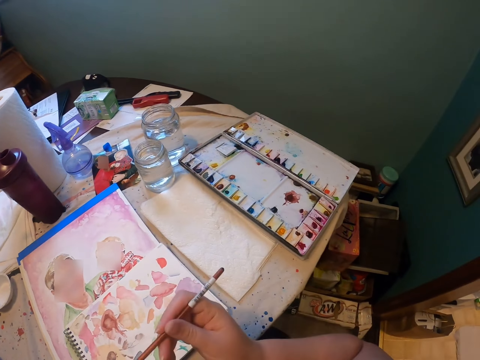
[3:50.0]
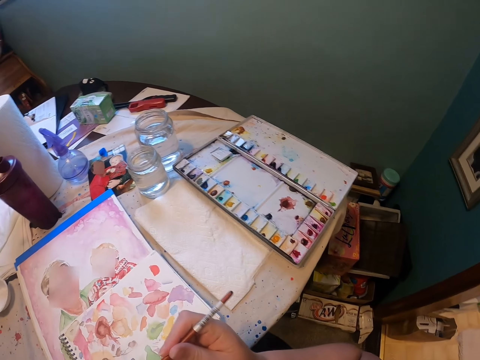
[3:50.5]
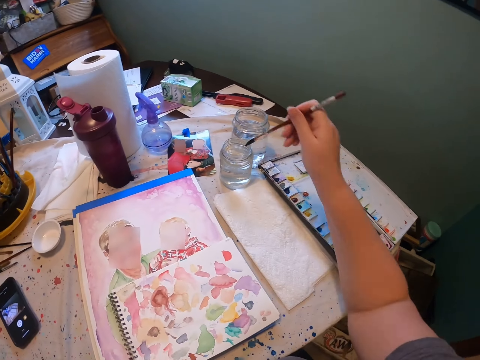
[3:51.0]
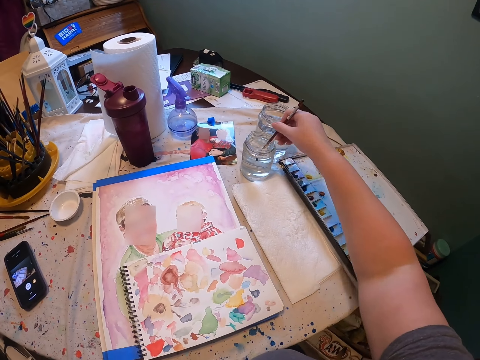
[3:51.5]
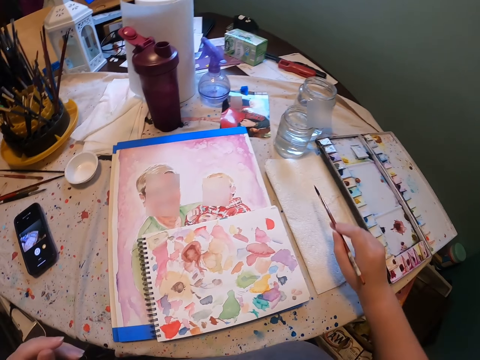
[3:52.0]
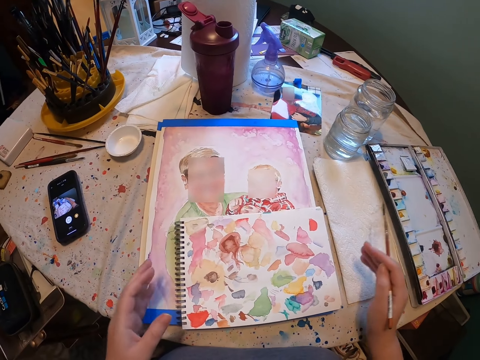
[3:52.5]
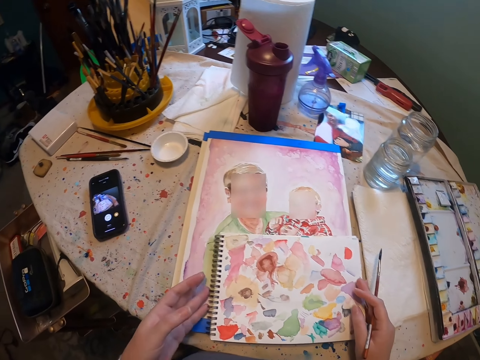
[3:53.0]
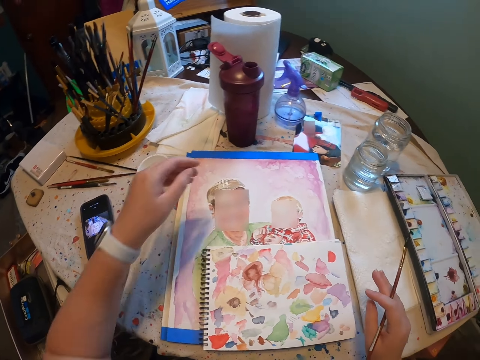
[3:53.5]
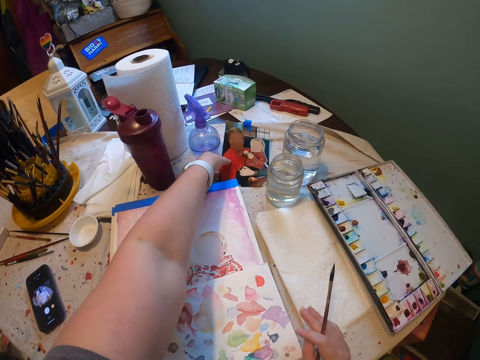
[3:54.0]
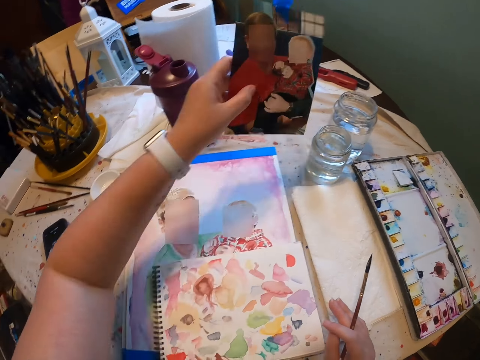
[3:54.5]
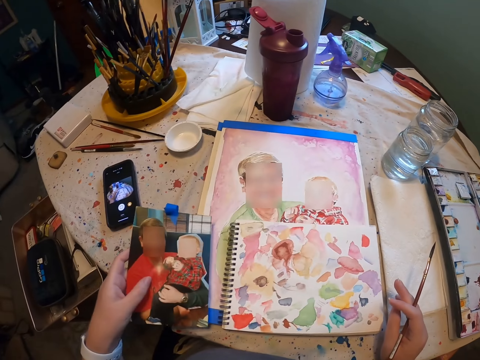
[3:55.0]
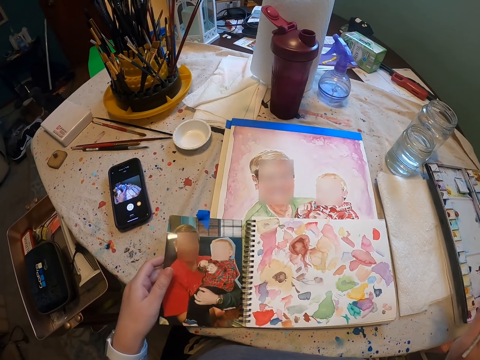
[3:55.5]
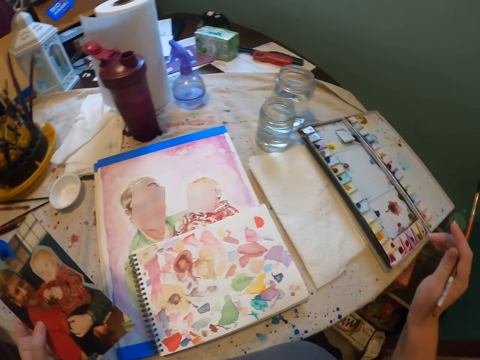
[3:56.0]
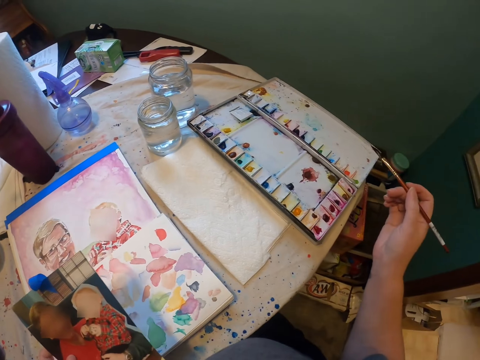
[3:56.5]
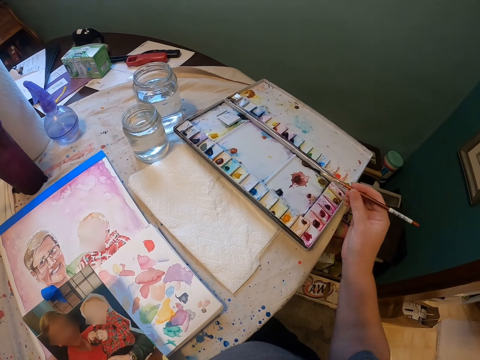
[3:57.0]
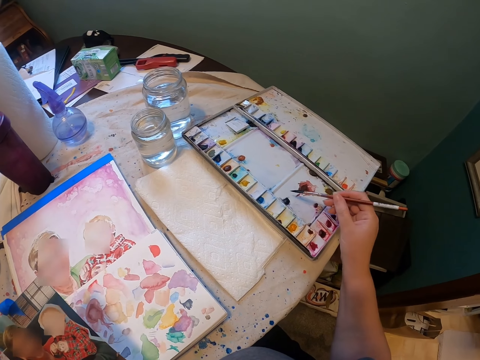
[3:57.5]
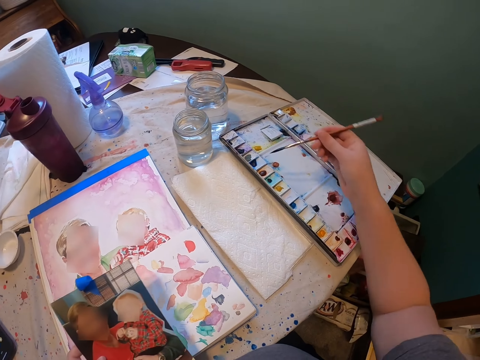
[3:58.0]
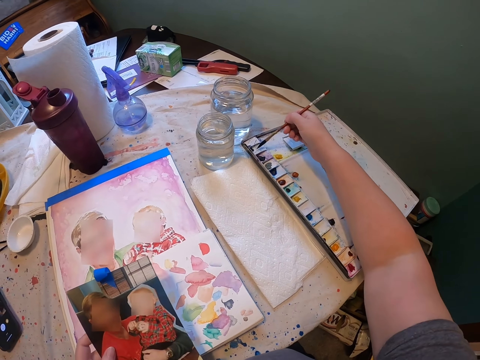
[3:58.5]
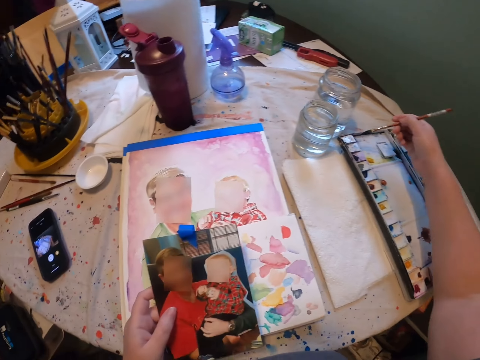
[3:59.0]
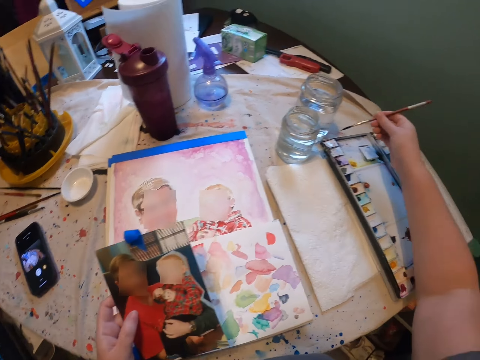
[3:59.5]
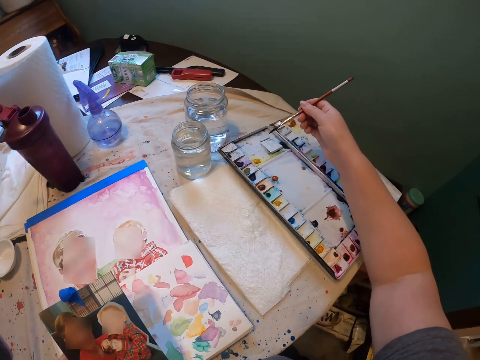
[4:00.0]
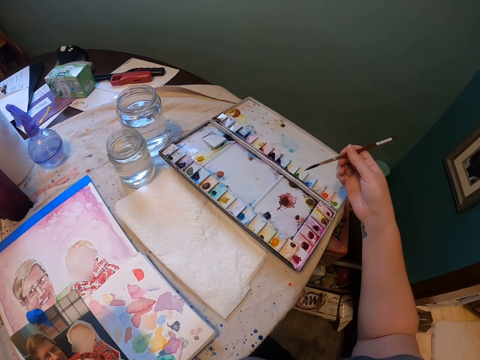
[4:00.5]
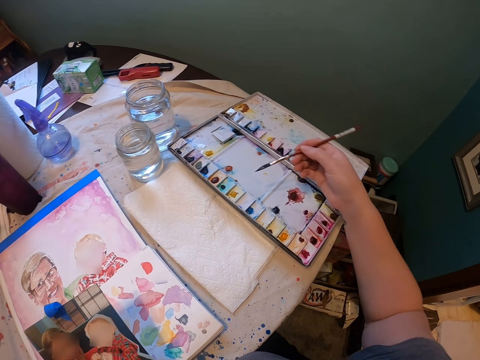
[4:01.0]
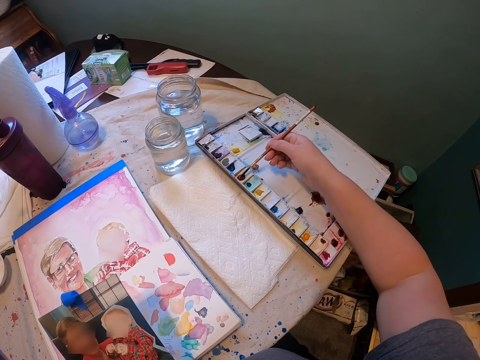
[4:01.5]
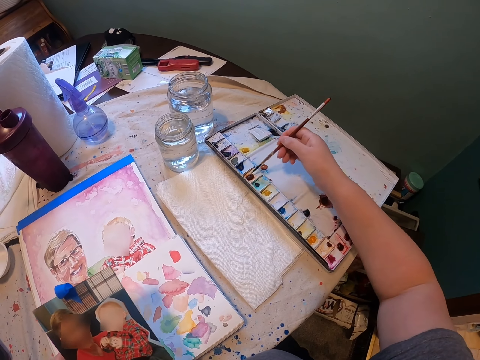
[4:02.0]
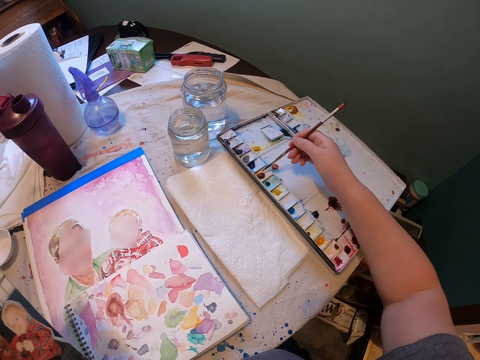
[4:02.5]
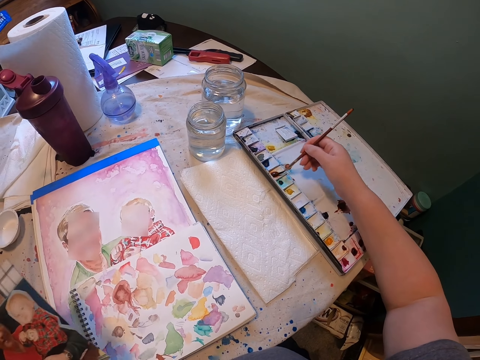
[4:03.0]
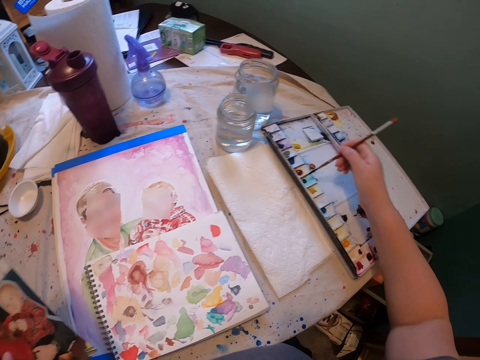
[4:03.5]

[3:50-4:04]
The camera wearer picks up the brush from his left hand. He dips the brush in water. He removes the brush. He rubs off excess water on the tissue. He touches the book. He picks up a photo frame. He holds the photo frame. He moves his hand. He dips the brush in the ink.

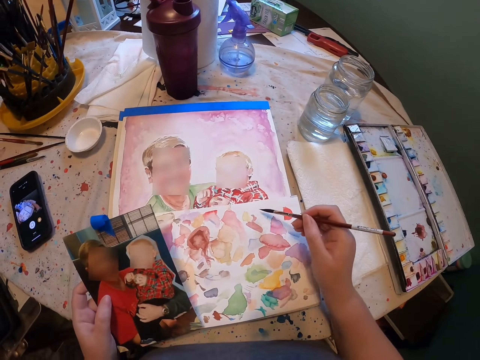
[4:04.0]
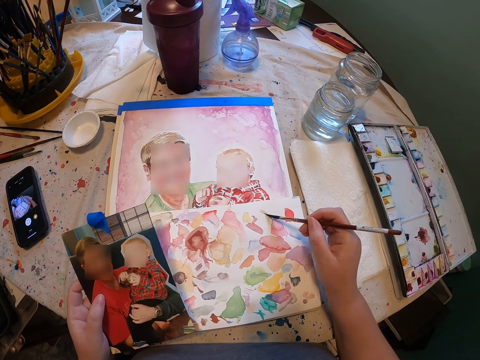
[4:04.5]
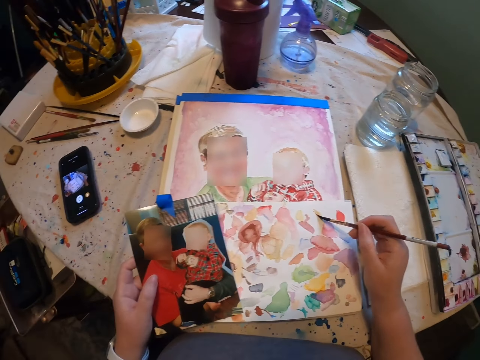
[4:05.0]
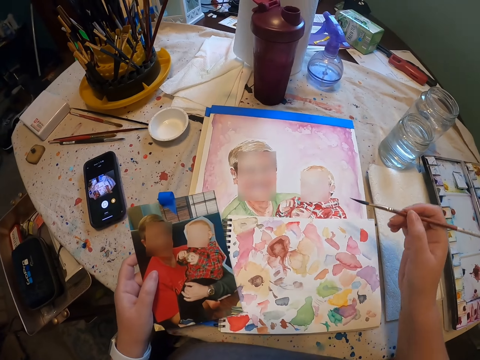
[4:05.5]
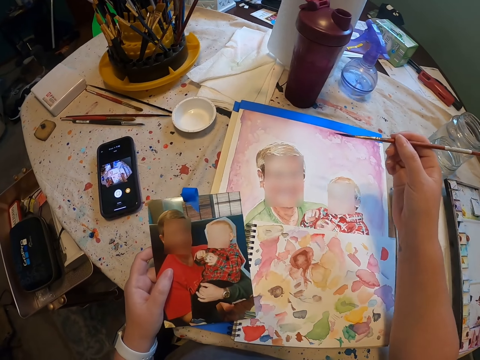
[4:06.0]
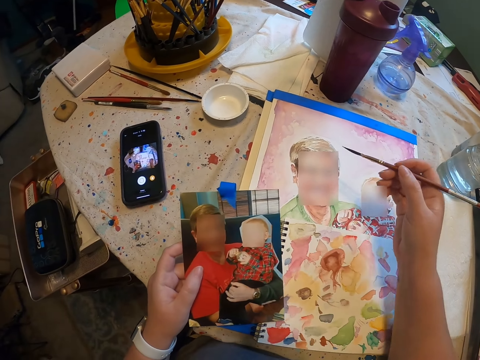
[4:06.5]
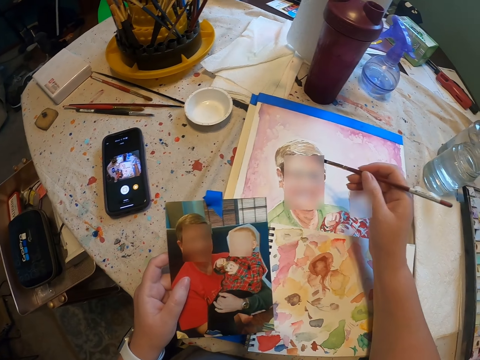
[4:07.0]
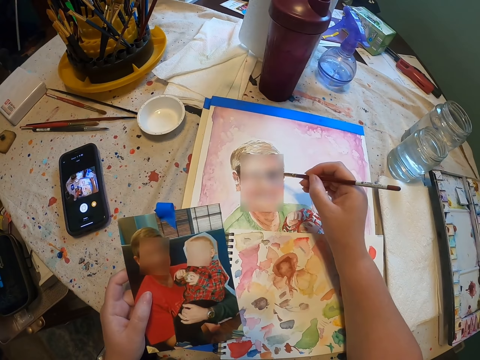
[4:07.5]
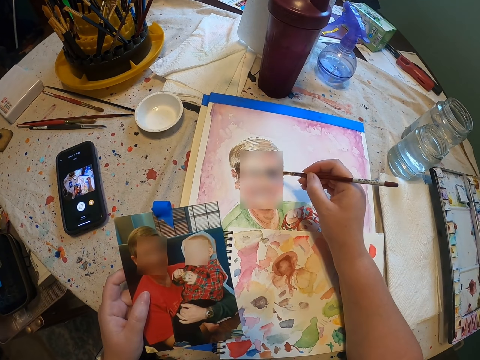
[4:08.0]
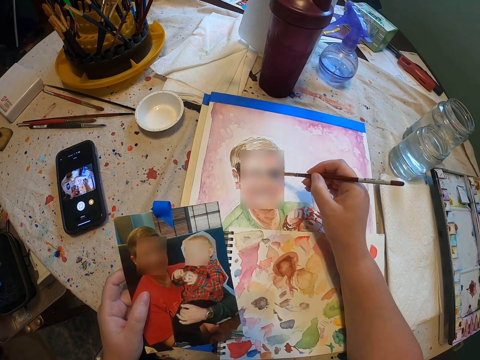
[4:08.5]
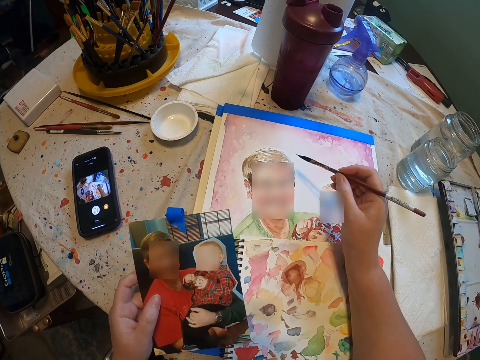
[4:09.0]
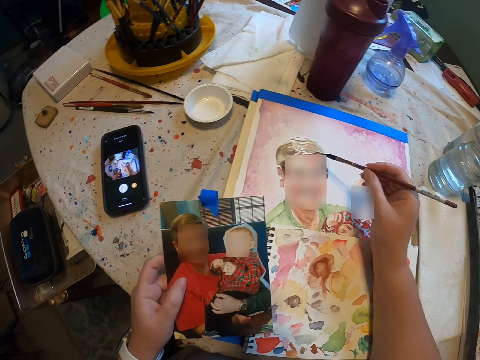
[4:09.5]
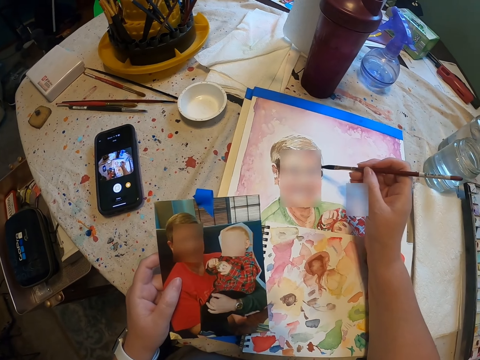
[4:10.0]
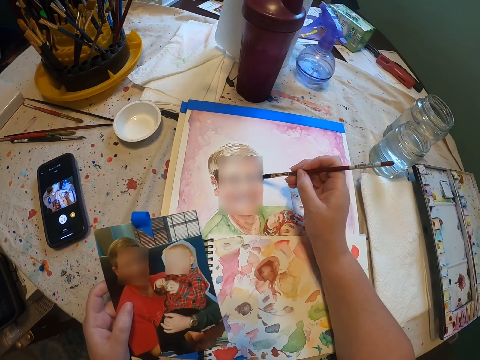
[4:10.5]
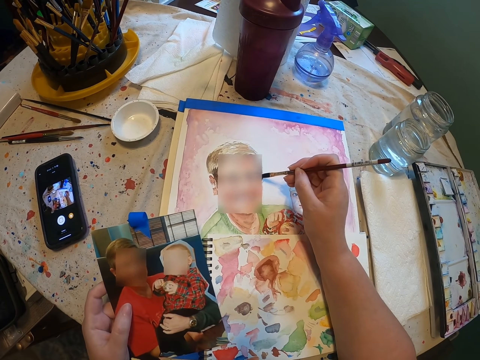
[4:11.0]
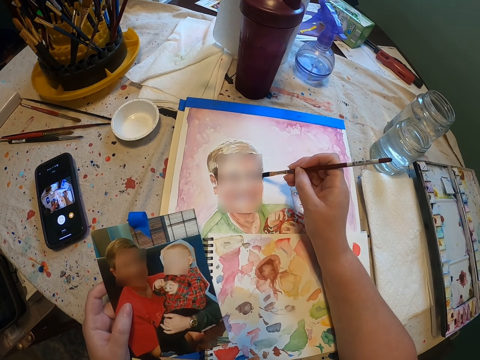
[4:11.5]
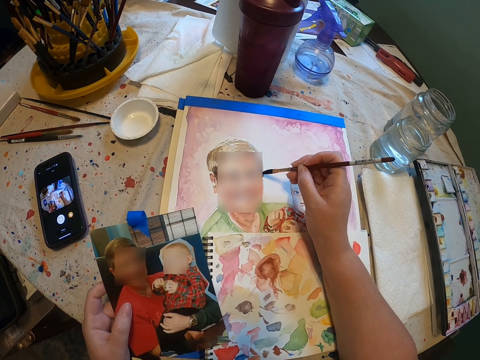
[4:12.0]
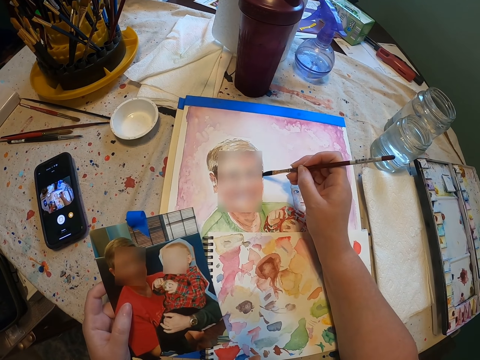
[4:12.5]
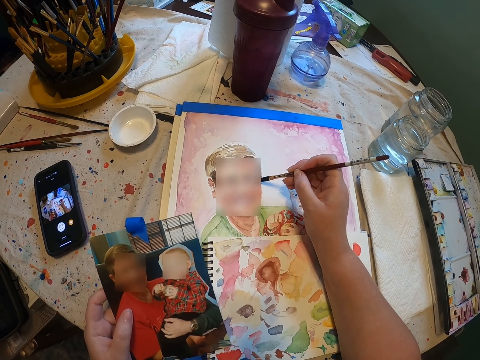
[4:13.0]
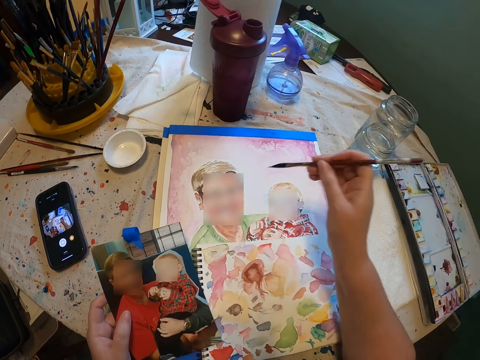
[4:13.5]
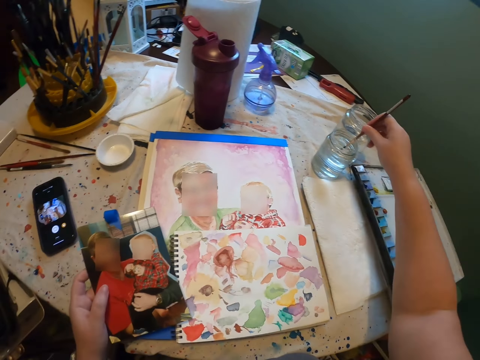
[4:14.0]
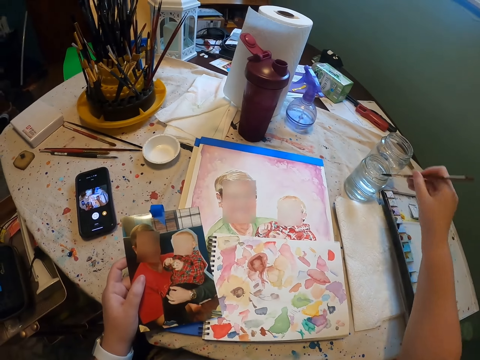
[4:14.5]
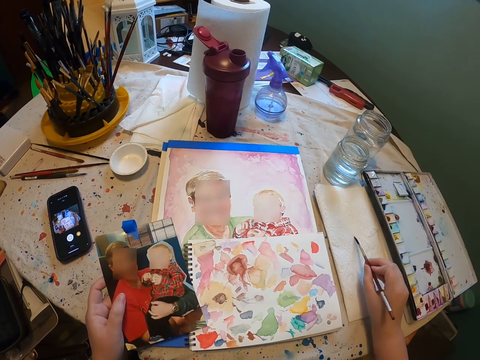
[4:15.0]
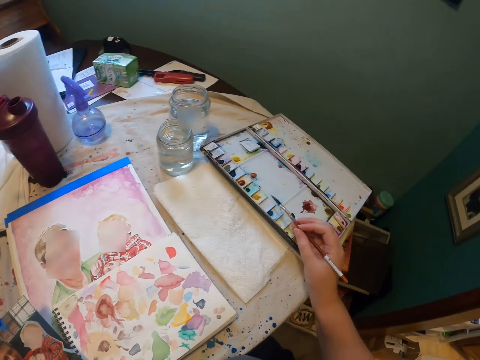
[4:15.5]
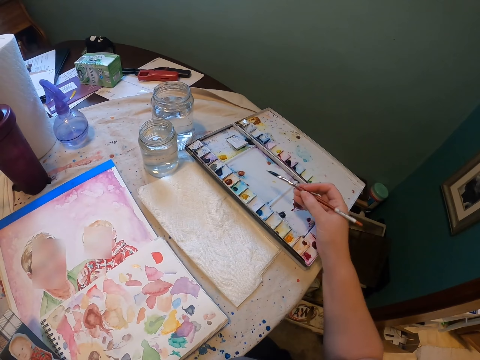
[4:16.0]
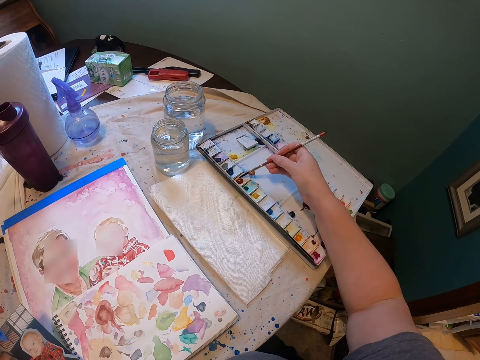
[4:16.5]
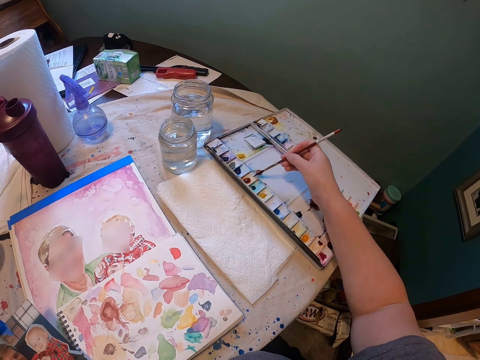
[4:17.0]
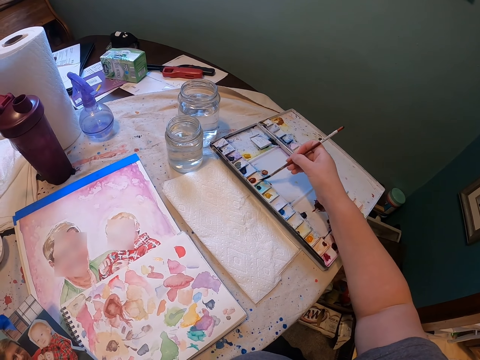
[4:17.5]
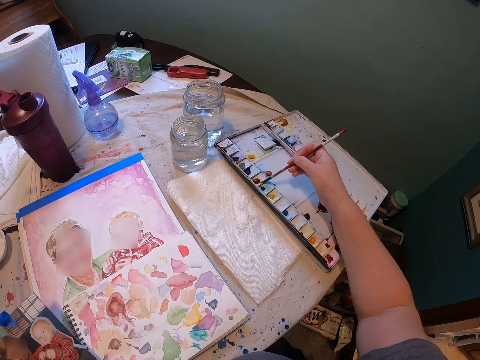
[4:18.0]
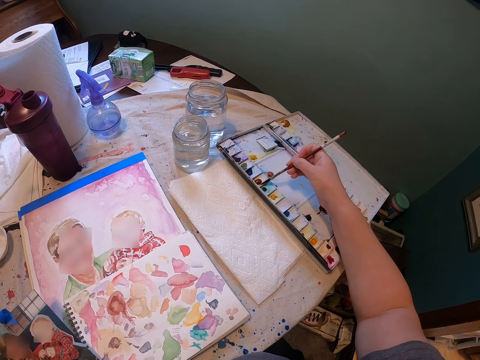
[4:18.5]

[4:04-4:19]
The camera wearer brushes on the book. He paints on the photo. He moves his hand. He paints on the photo. He dips the brush in water. He removes the brush. He rubs off excess water on the tissue. He dips the brush in the ink.
